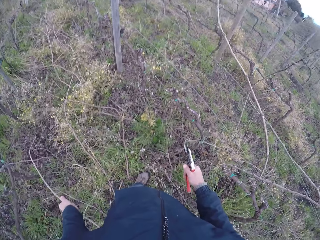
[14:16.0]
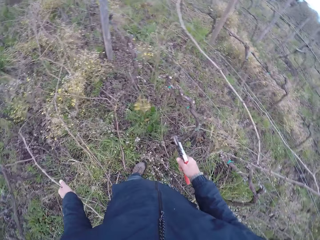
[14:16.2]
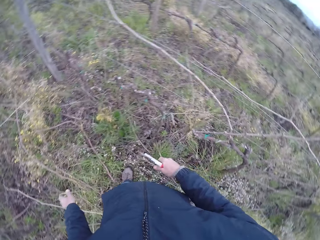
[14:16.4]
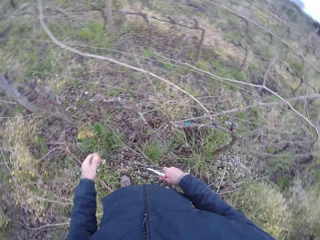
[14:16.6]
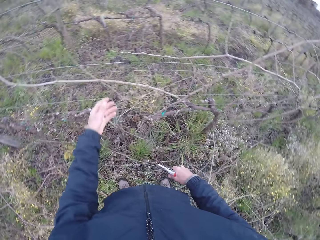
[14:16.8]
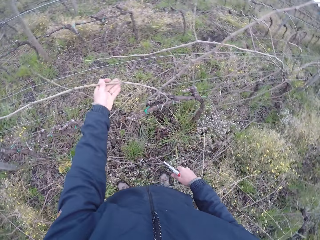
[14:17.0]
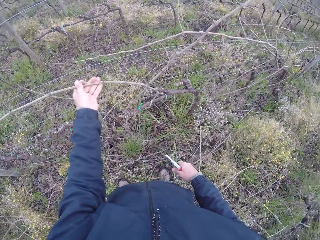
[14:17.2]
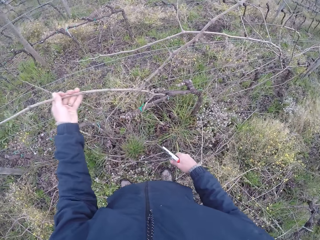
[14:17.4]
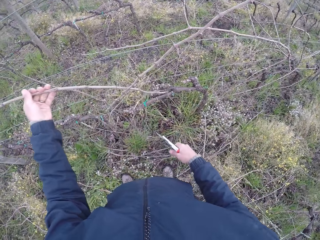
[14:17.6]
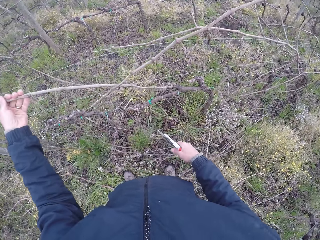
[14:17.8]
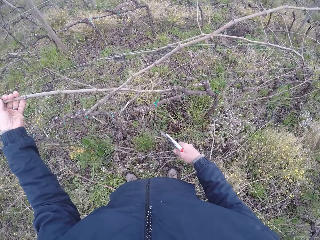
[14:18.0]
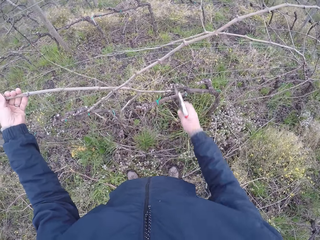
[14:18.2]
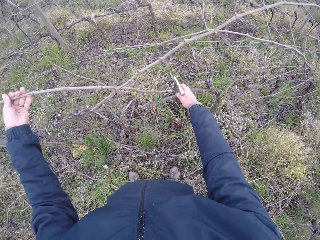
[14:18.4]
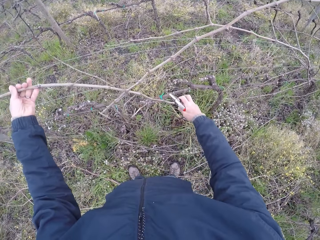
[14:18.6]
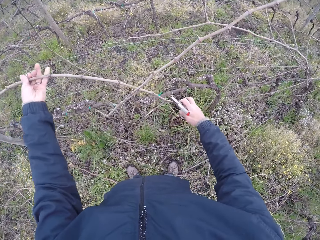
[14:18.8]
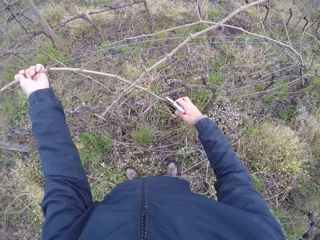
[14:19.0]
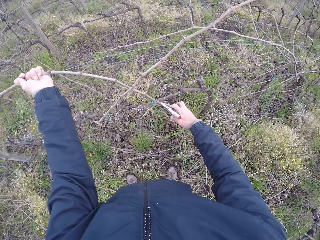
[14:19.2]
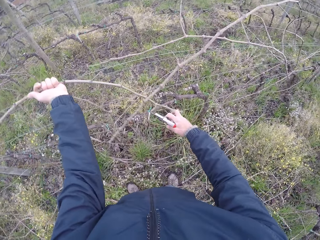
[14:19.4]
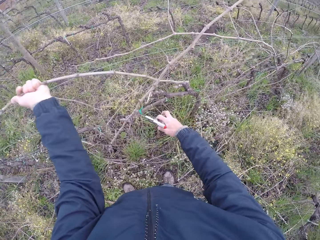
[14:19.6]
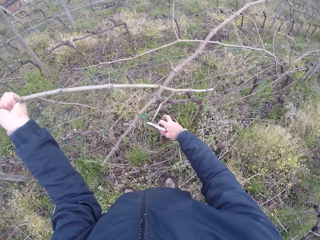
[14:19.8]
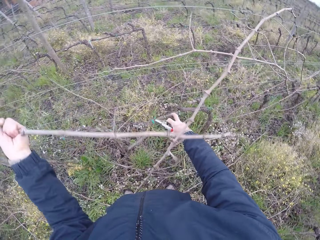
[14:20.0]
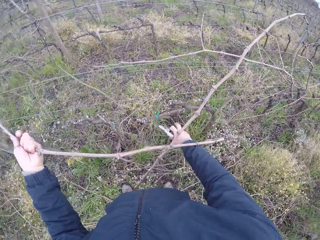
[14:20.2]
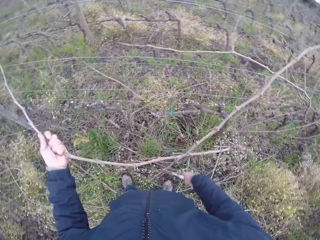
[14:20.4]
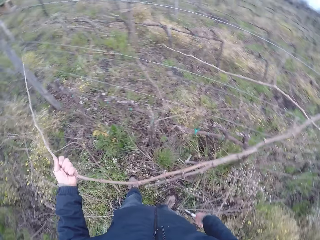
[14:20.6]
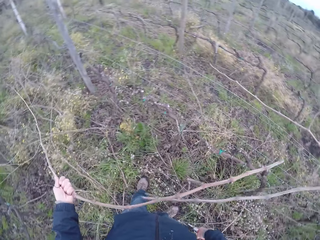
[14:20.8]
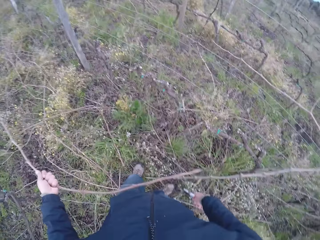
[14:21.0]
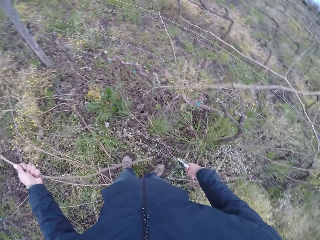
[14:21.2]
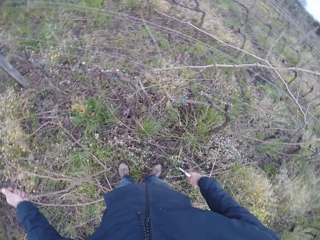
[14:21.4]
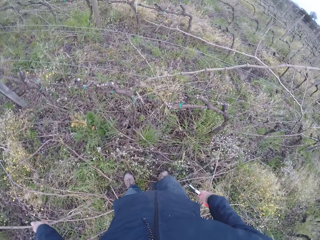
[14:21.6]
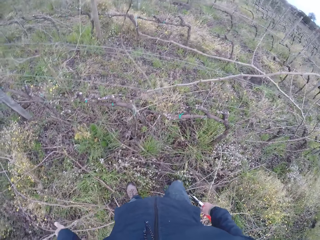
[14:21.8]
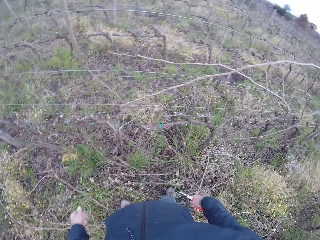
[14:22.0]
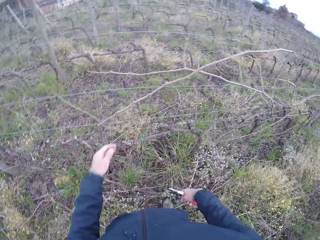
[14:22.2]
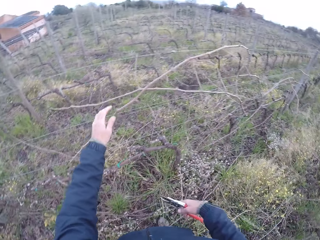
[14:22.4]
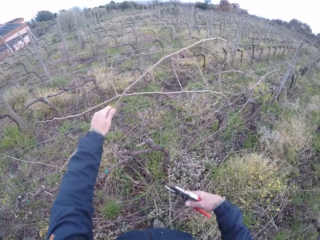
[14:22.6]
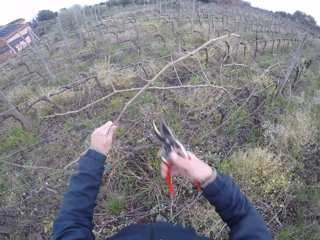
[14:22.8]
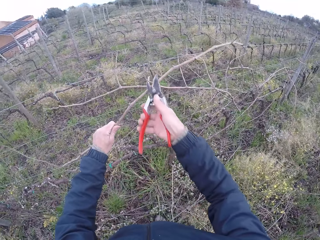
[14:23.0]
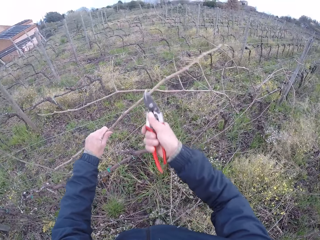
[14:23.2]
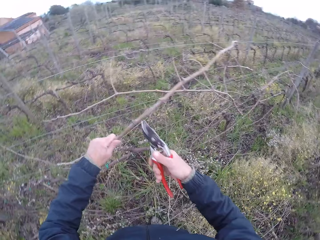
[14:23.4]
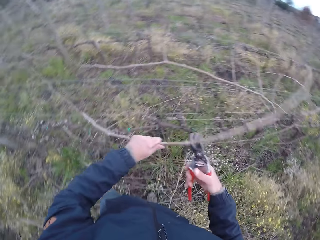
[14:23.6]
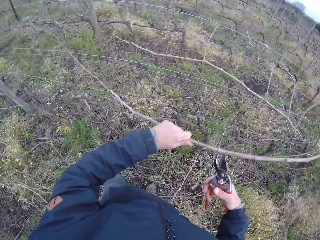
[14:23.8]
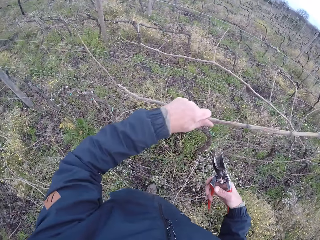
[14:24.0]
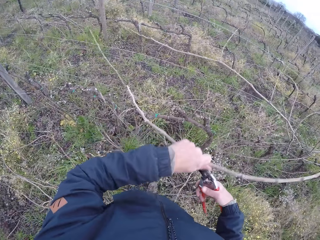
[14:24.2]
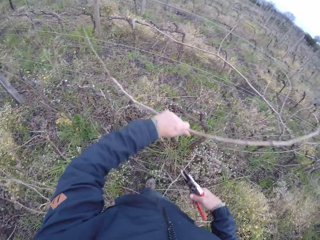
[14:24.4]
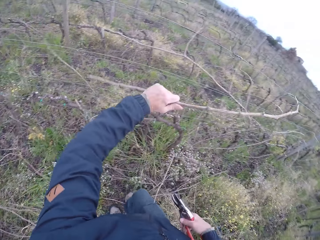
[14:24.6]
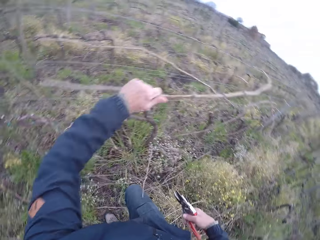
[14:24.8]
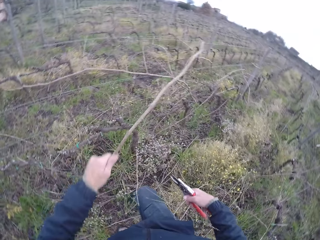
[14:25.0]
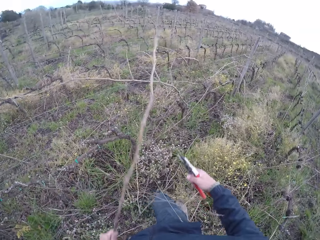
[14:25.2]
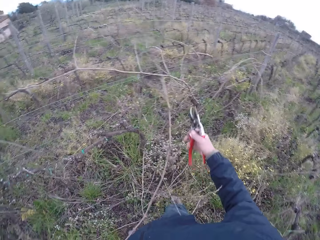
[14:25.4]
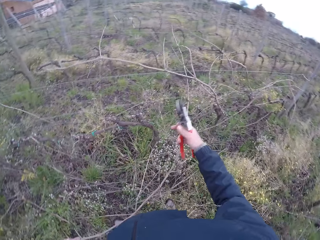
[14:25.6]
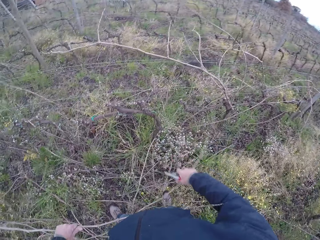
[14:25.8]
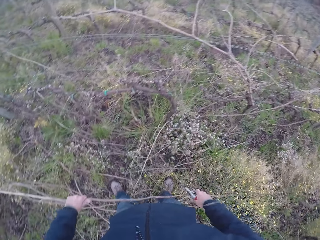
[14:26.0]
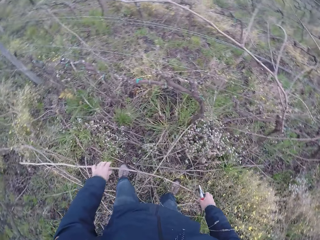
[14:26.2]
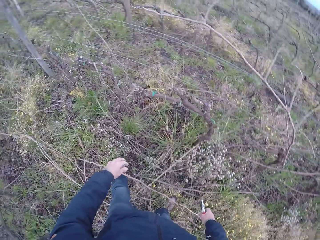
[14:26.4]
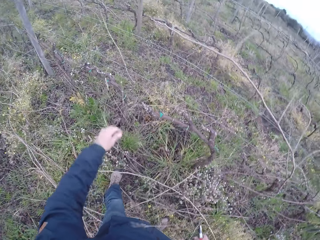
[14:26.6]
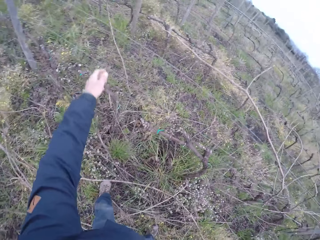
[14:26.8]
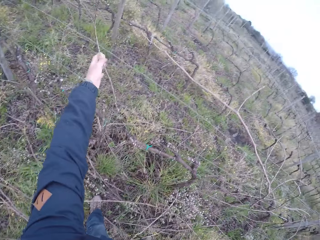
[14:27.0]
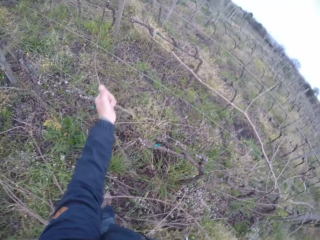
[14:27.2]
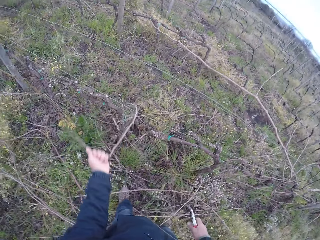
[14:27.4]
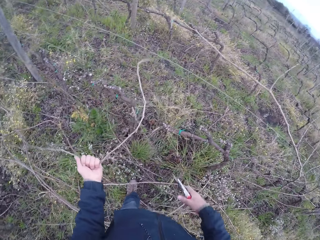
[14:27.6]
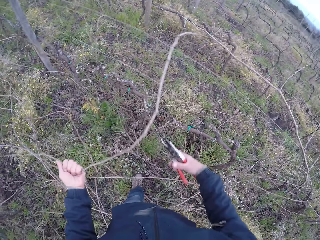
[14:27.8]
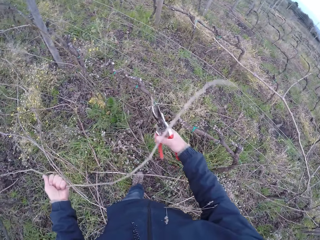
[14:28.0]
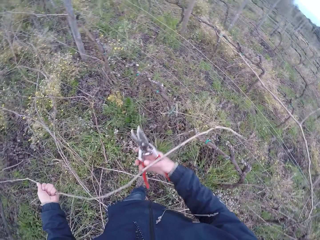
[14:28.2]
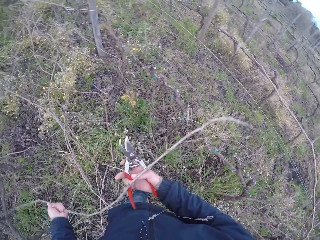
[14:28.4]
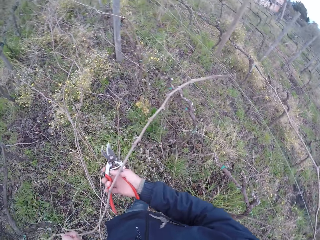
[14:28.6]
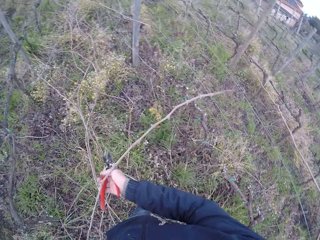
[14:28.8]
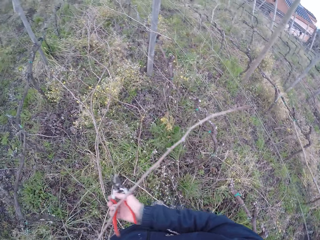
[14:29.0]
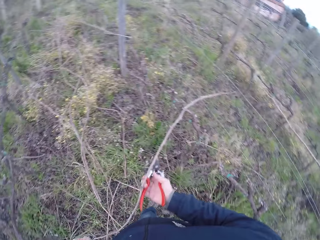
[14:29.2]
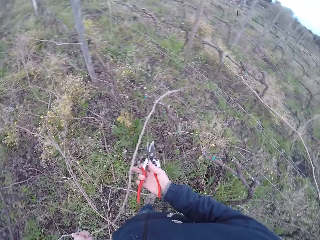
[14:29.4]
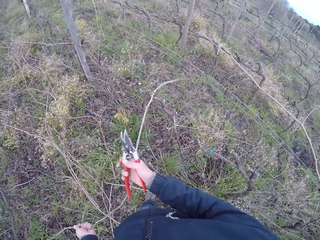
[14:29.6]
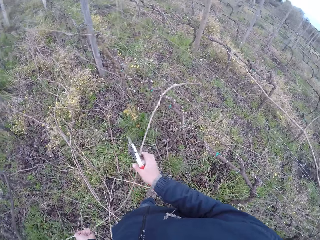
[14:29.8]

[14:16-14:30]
The camera wearer drops the twig on the ground with his left hand. He draws out a twig from the wire fence with his left hand. He drops the twig on the ground with his left hand. He draws out a twig from the wire fence with his left hand. He cuts the twig with the cutter in his right hand. He drops the twig on the floor with his left hand. He draws out a twig from the wire fence with his left hand.

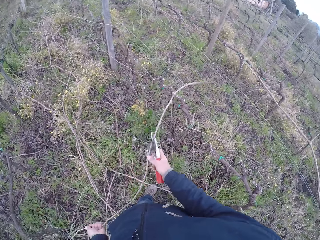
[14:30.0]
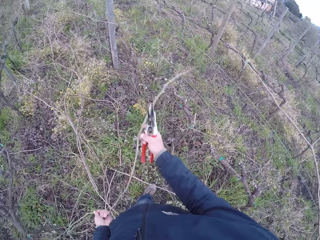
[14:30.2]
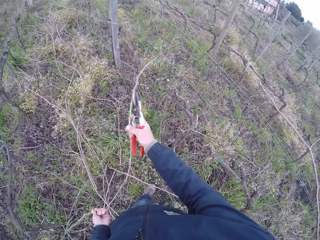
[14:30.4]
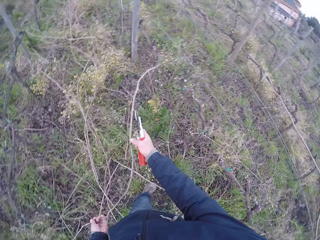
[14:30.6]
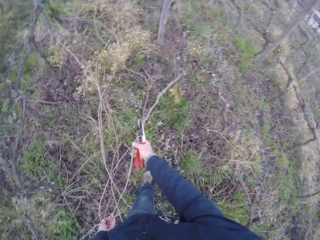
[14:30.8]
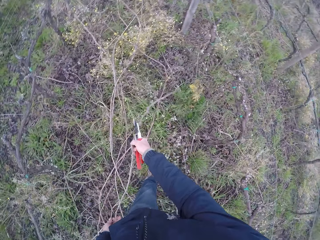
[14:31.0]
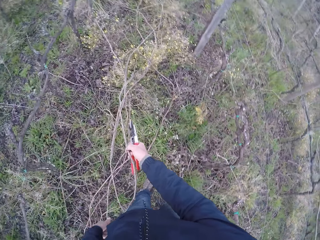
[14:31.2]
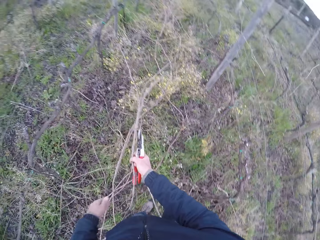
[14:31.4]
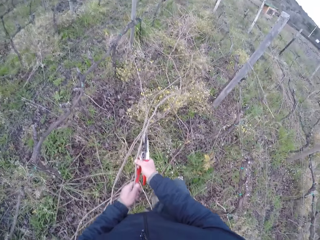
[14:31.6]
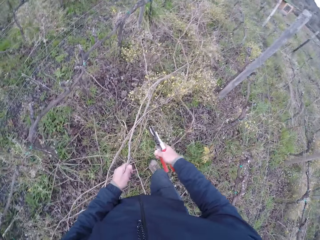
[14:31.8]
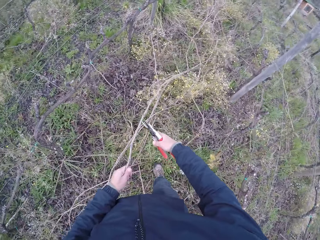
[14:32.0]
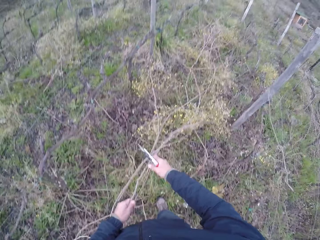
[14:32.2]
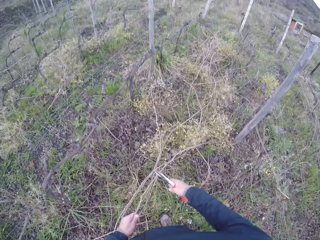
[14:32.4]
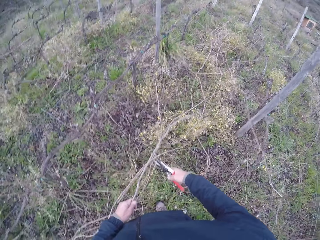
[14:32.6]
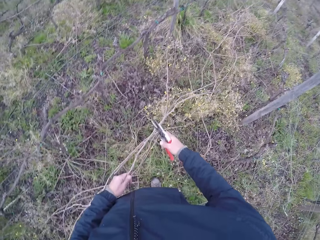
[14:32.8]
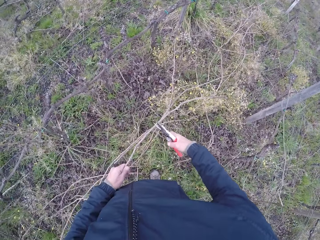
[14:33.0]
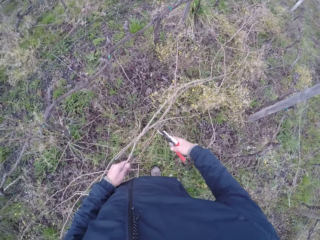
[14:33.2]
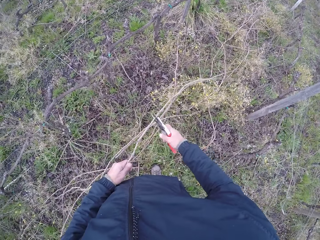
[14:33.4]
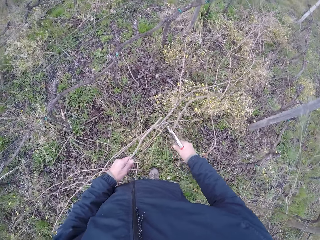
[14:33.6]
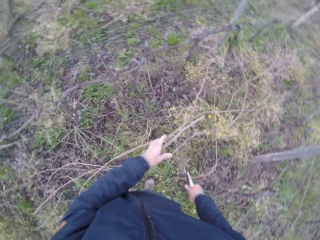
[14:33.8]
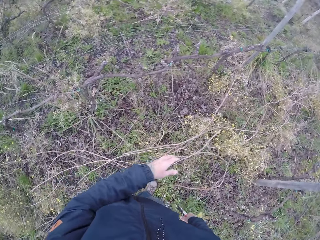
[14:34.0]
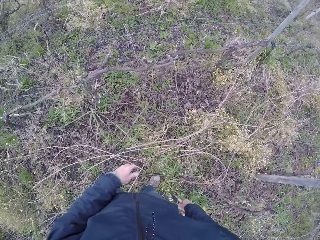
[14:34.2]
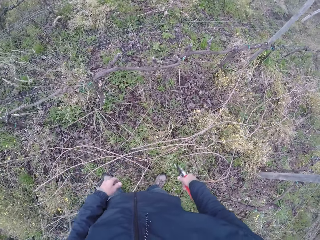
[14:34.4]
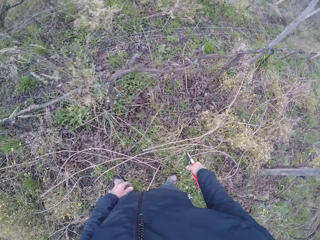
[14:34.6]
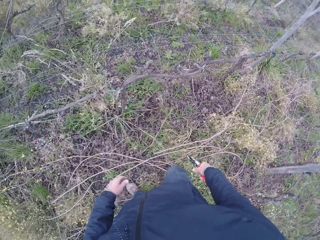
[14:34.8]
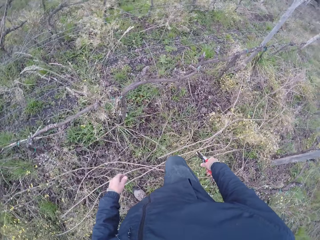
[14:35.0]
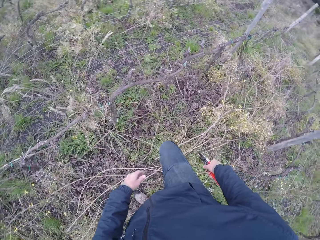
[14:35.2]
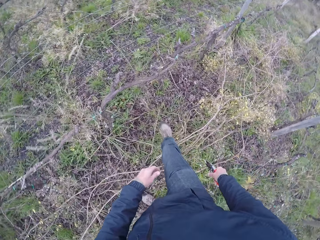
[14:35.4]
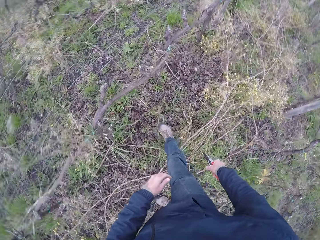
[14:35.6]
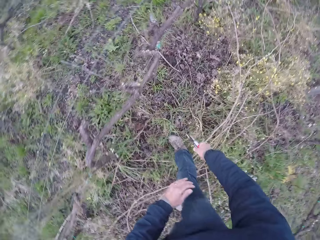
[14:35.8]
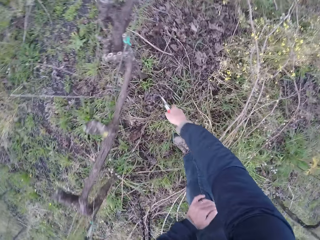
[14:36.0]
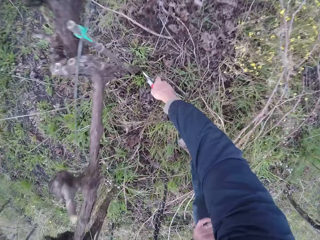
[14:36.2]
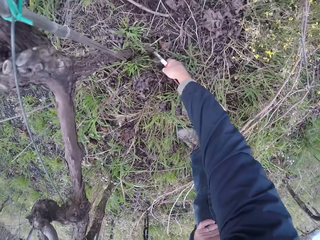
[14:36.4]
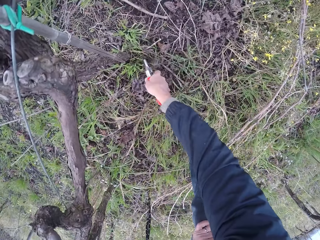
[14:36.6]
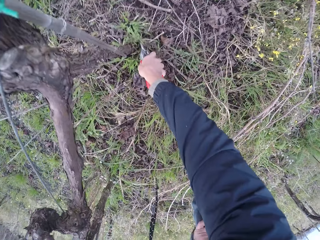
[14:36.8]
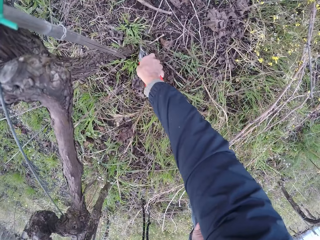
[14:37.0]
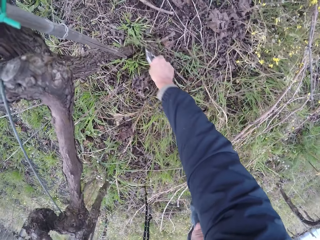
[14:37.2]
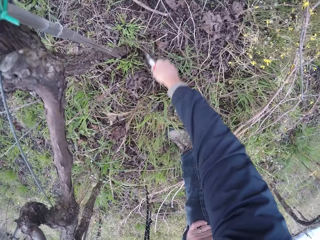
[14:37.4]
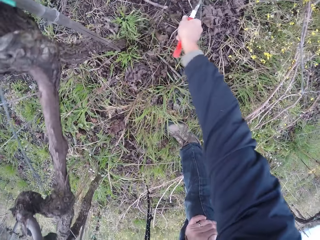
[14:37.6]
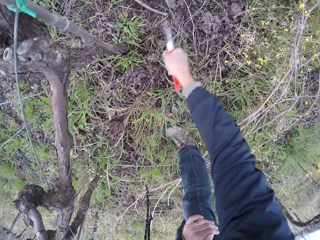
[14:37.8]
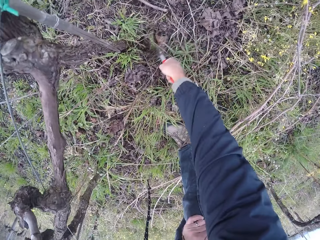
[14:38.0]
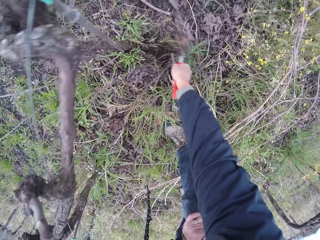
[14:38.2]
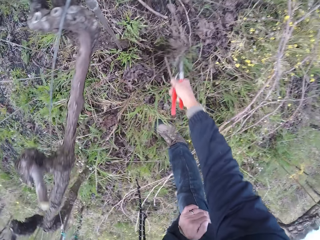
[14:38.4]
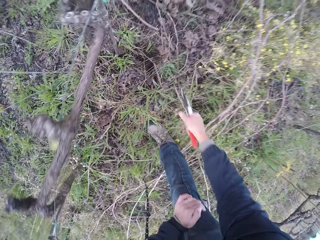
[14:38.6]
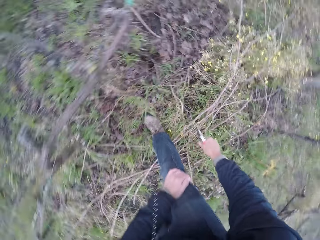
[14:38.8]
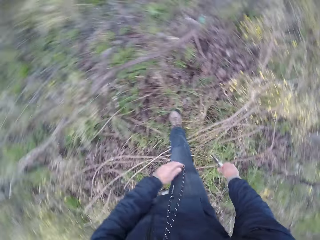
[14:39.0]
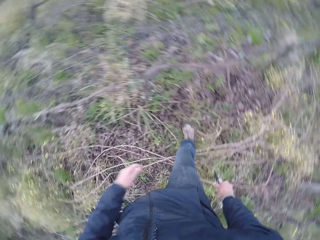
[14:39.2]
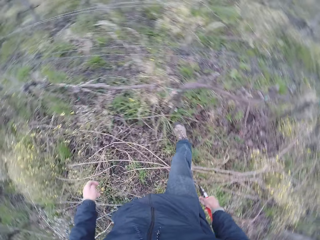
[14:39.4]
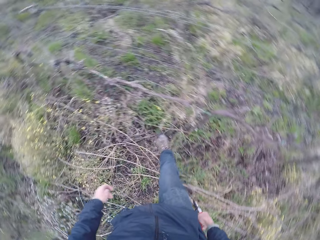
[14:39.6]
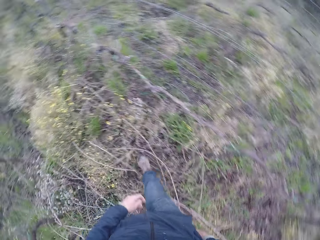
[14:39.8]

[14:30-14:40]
The camera wearer cuts a twig with the cutter or pliers on his right hand. He drops the twig on the floor with his left hand. He drops the twig on the ground with his left hand. He digs the ground with the pliers. He cuts a twig on the ground with the cutter in his right hand.
